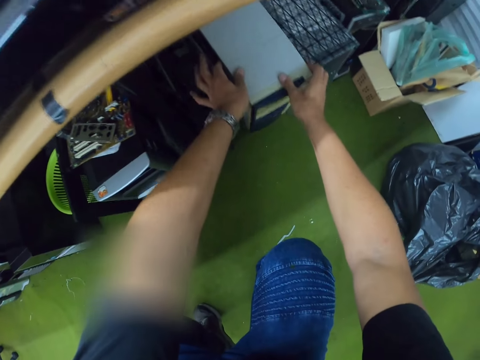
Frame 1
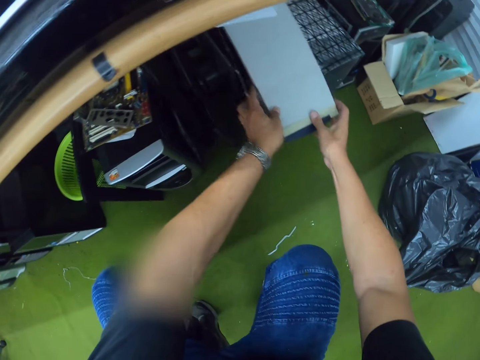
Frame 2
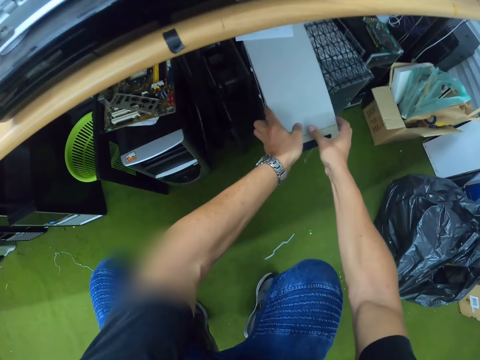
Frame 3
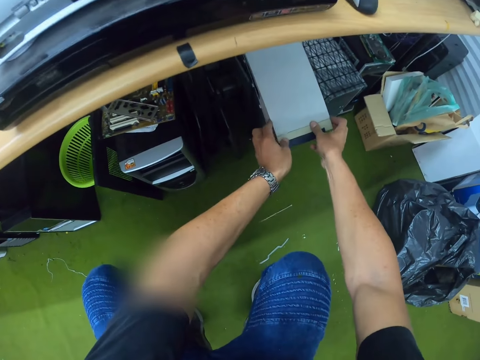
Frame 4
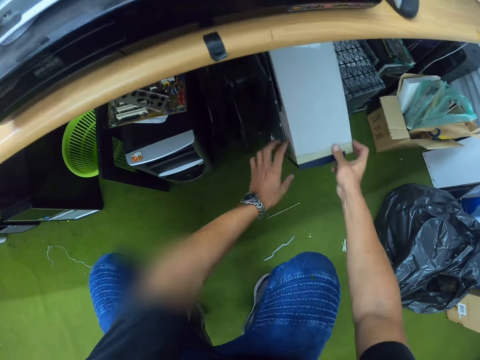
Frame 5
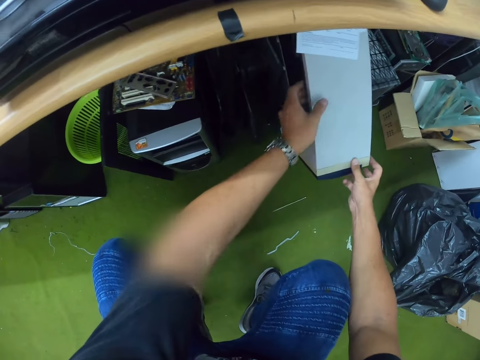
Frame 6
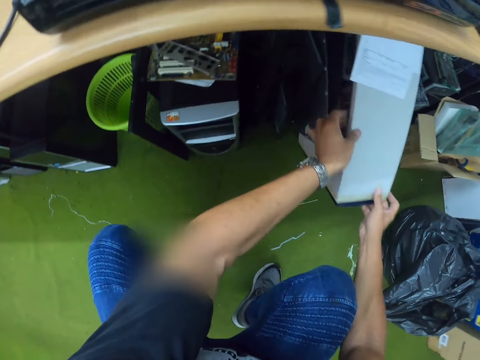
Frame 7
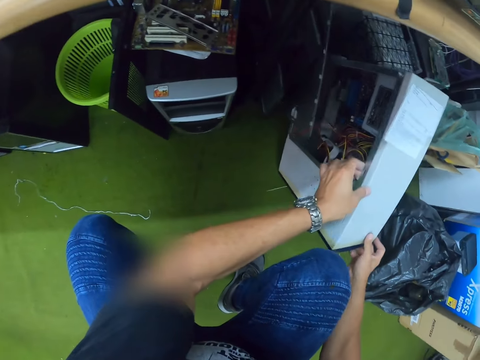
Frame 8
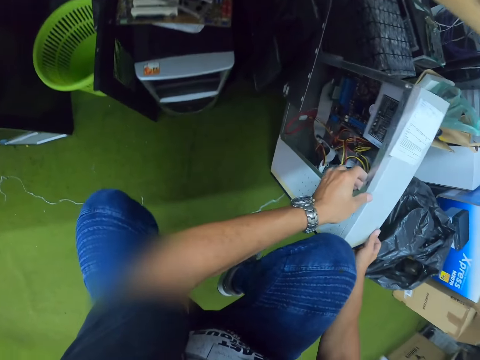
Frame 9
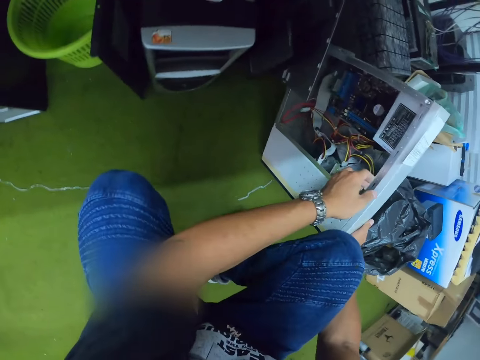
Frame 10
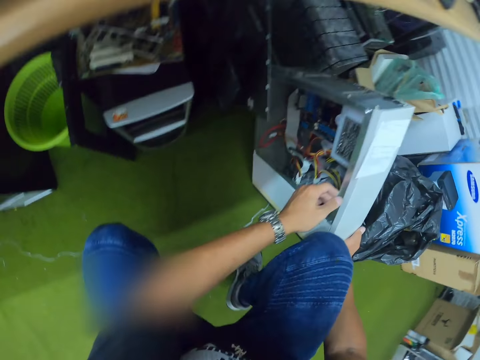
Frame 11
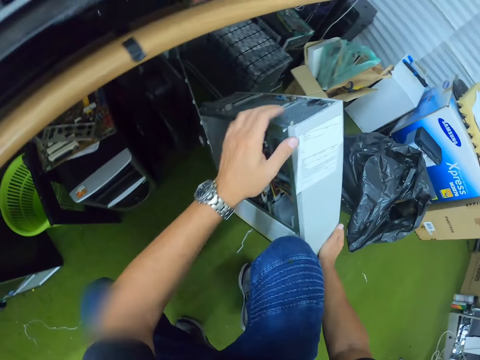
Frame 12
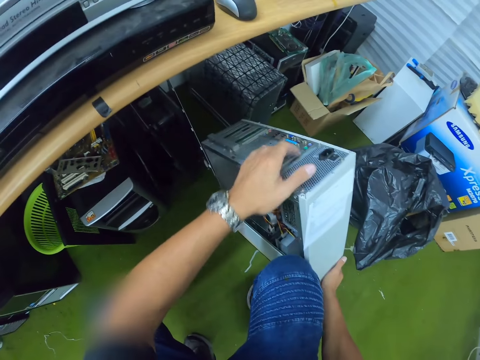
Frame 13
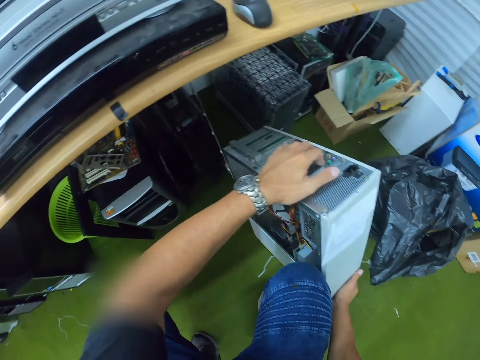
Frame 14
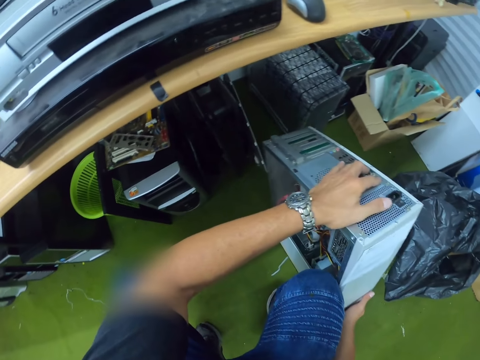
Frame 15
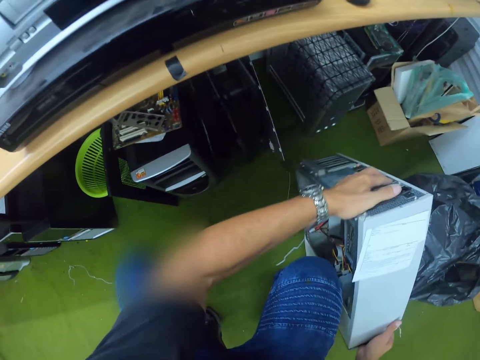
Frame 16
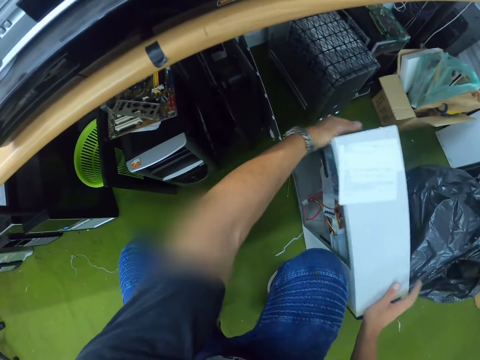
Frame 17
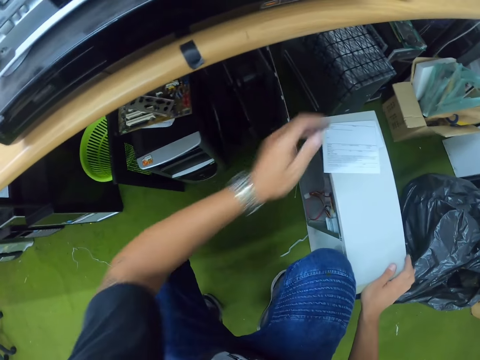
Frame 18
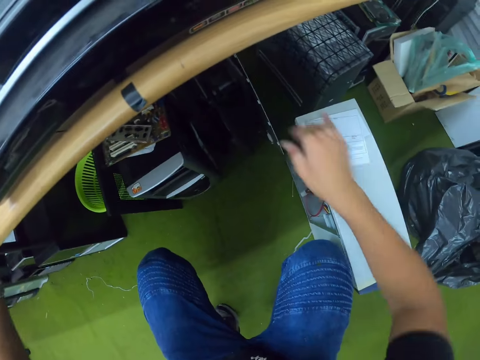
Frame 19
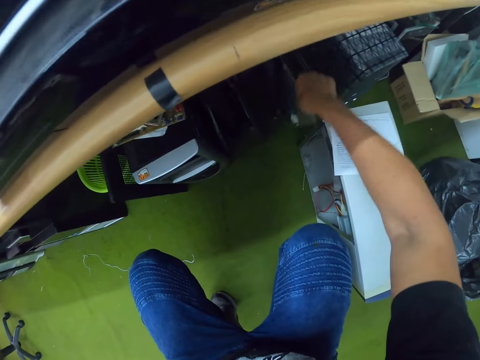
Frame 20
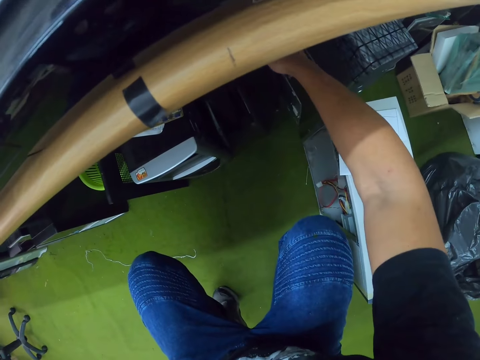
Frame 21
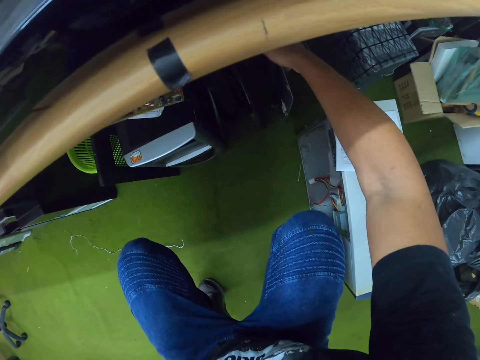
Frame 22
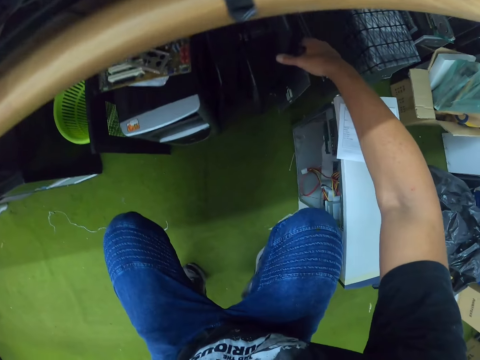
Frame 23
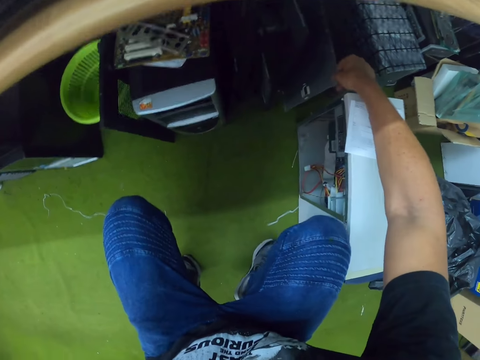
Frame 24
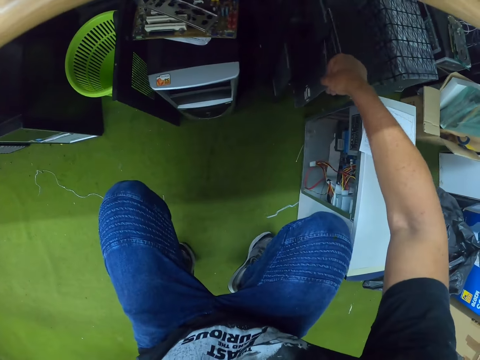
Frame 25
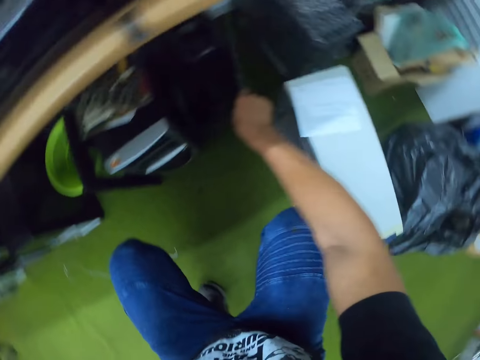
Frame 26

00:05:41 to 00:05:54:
The camera wearer takes the CPU with both hands. He inspects the computer case with both hands. He adjusts the laptop on the ground with his right hand. He puts another CPU case well on the floor.

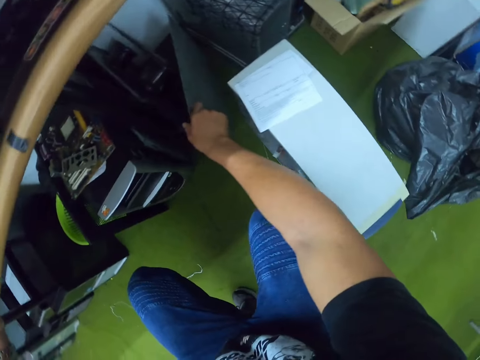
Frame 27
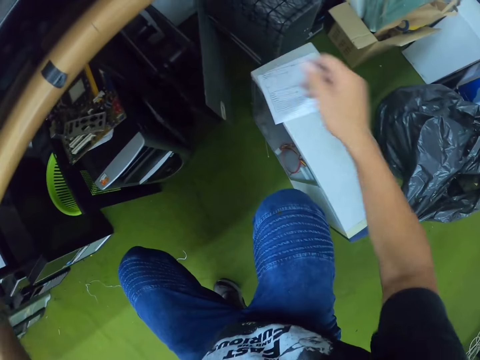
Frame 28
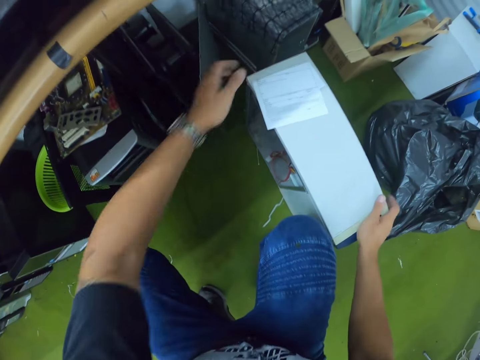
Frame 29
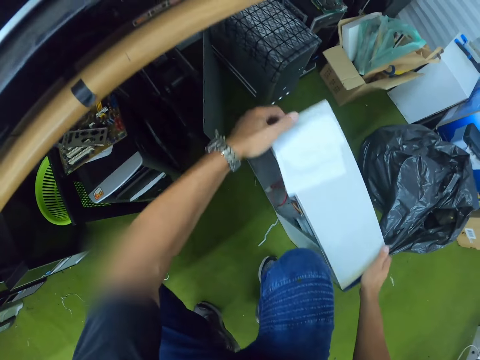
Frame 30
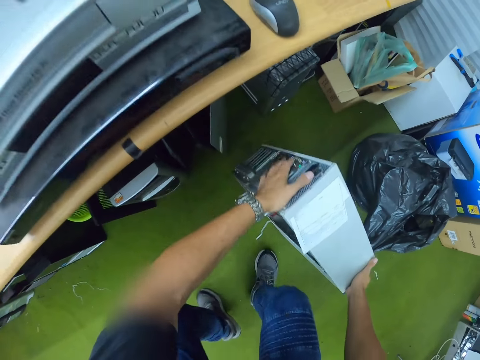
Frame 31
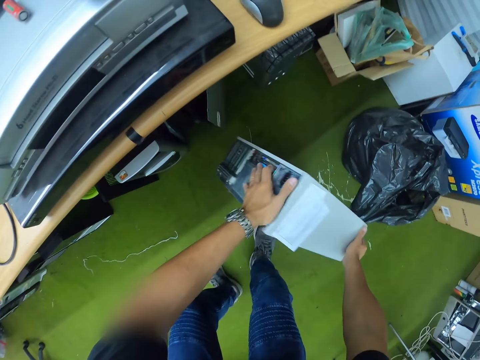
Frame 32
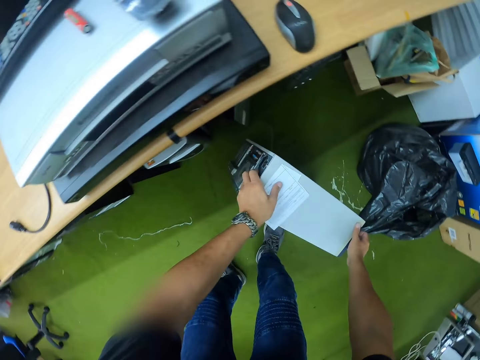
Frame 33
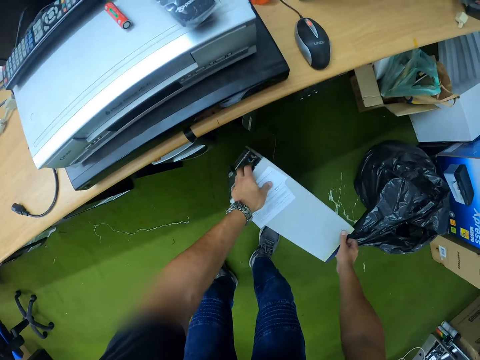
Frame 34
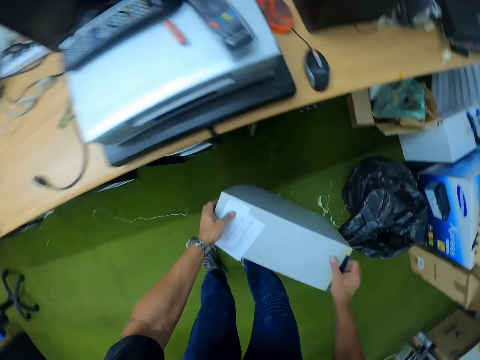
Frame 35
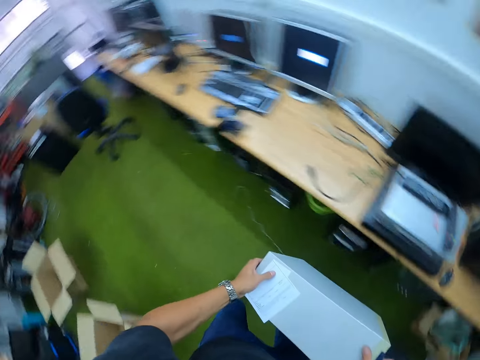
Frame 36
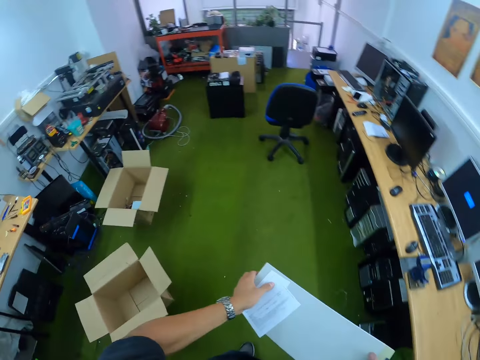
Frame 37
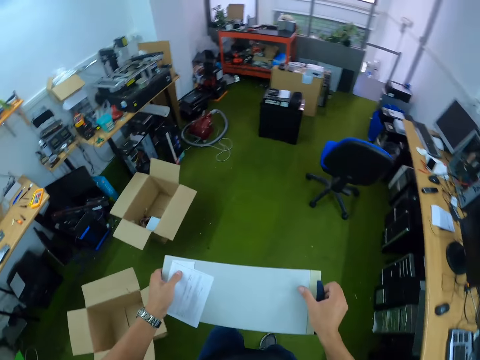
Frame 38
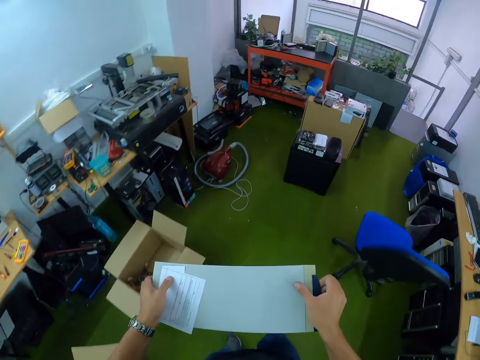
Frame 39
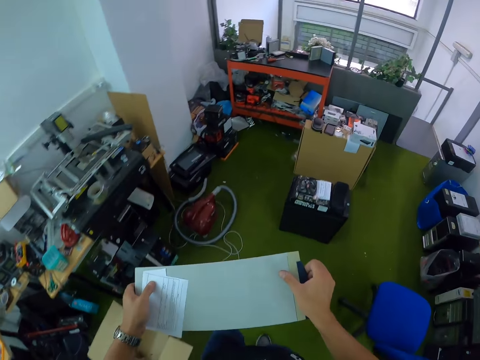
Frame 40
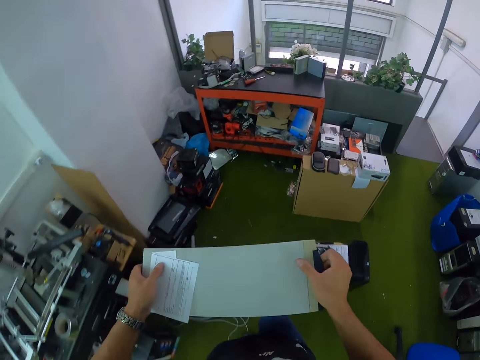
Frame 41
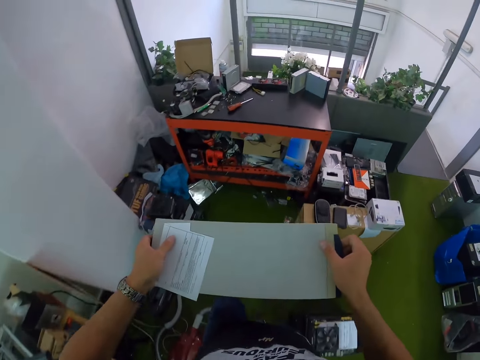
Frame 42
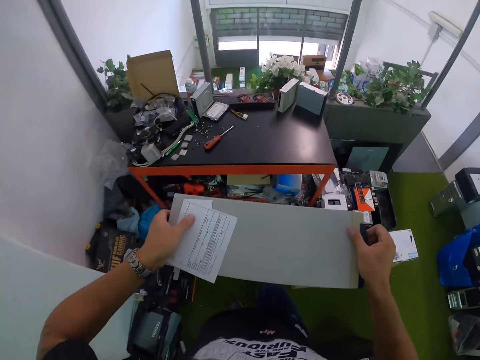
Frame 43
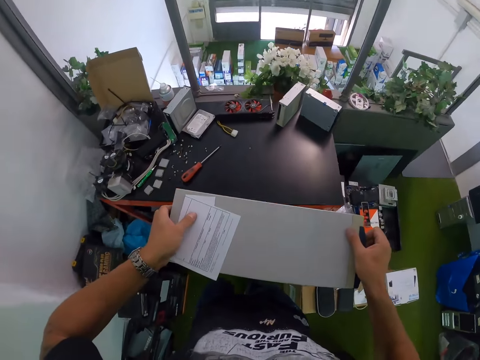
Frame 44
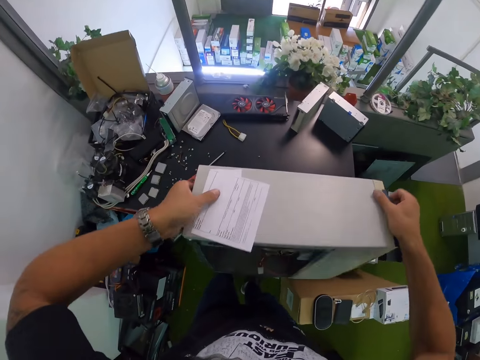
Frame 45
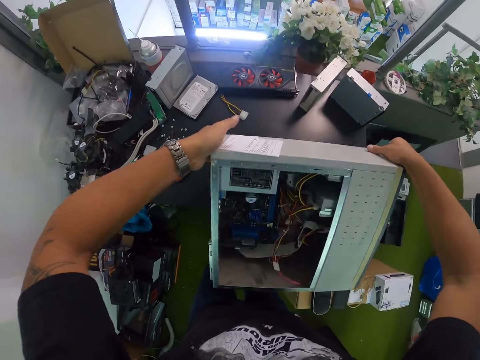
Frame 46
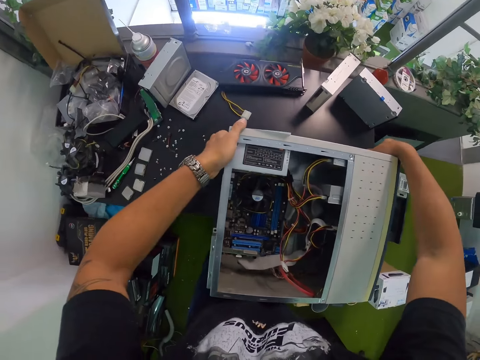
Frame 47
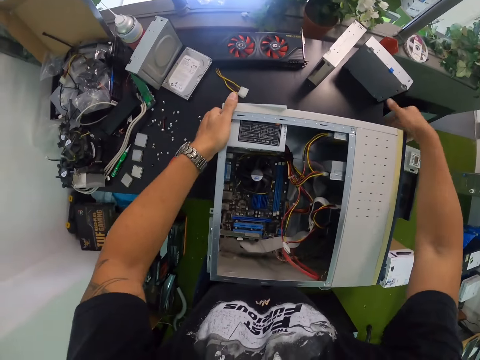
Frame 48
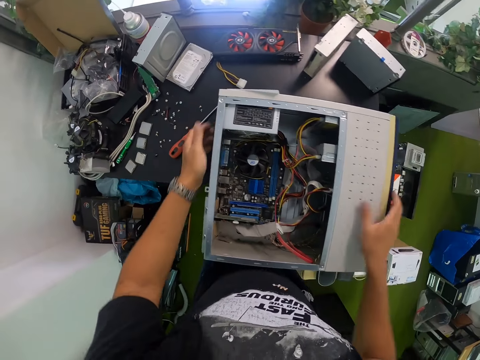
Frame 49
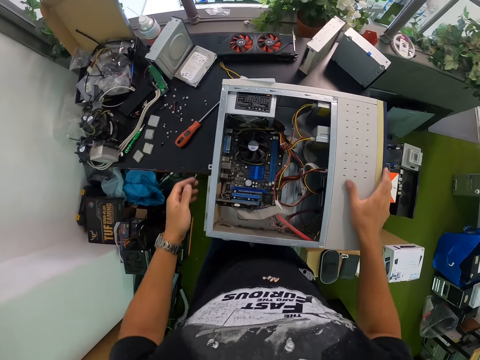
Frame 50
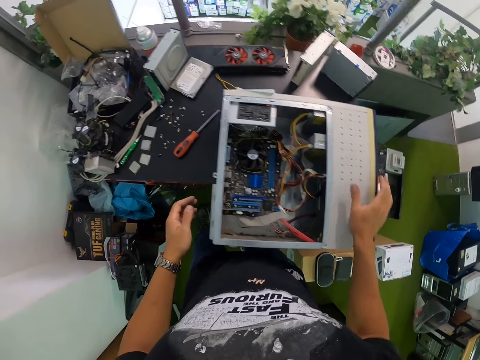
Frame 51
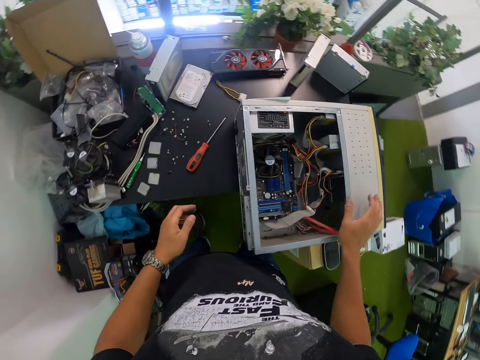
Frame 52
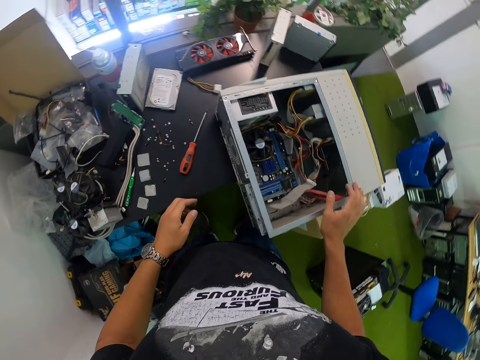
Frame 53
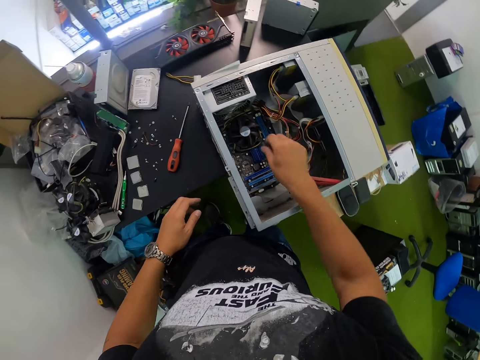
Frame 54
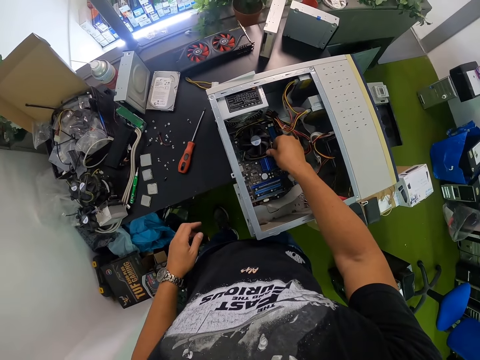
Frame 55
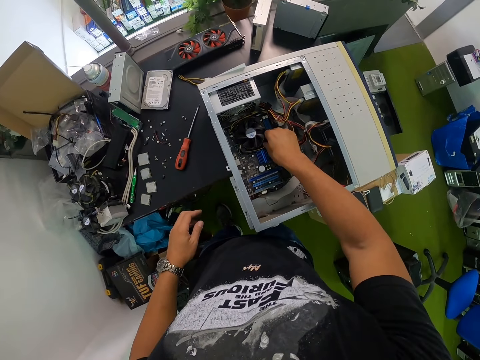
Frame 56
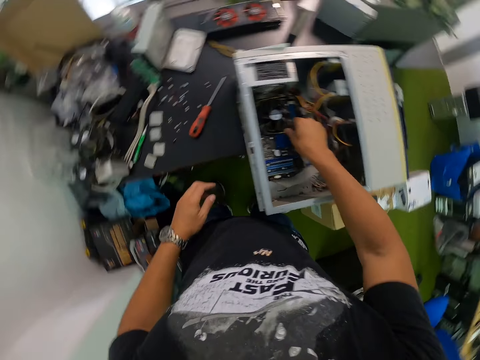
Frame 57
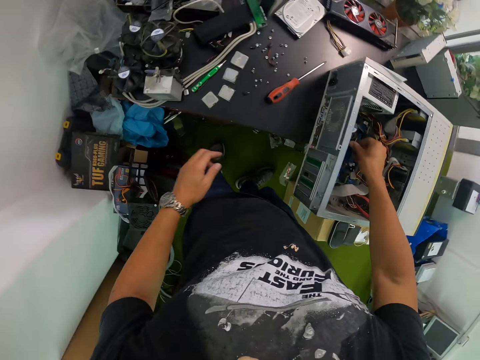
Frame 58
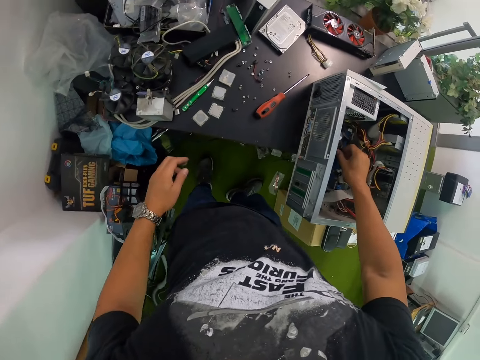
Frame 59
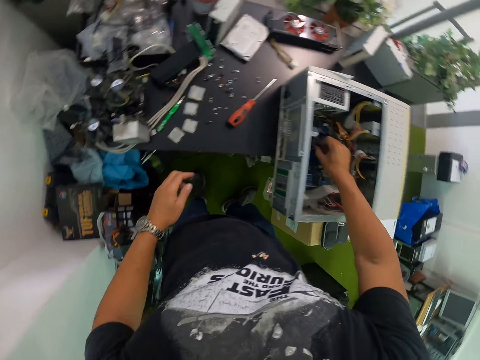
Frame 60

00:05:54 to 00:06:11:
The camera wearer picks up the computer case from the ground with both hands. He walks to the table with the computer case in both hands. He drops the computer case on the table with both hands. He touches the computer case motherboard with his right hand. He touches the computer fan in the CPU.
